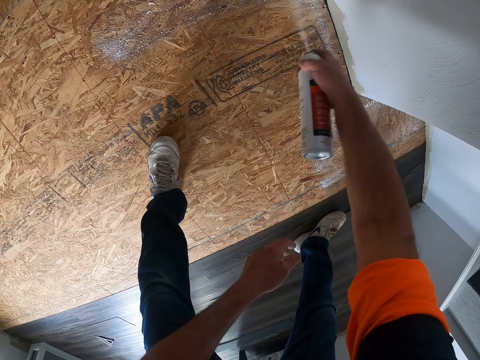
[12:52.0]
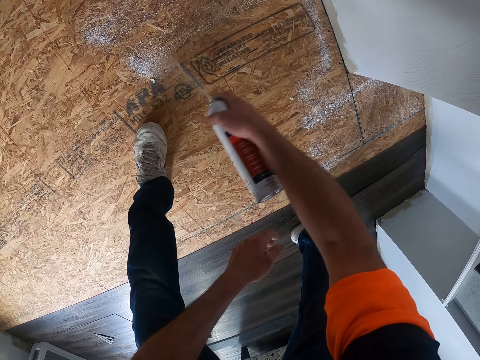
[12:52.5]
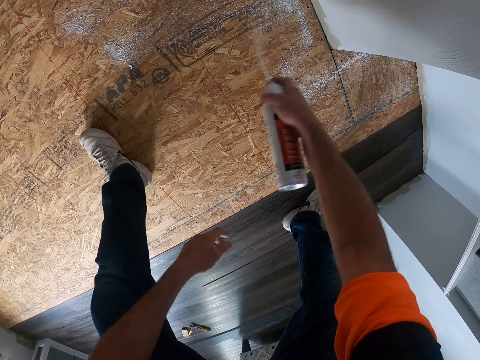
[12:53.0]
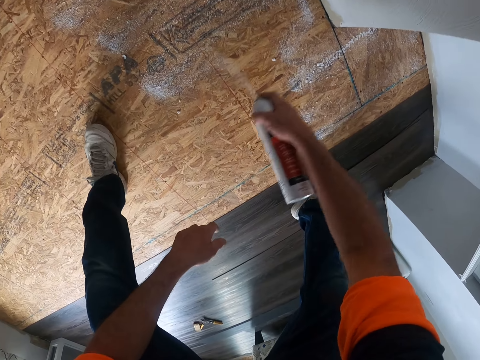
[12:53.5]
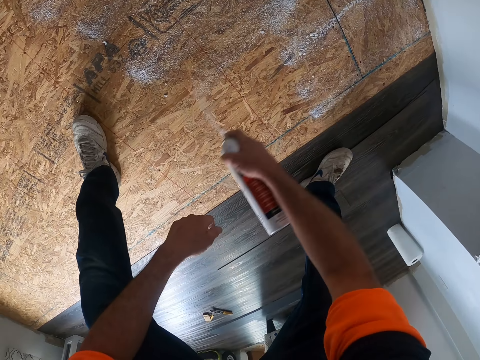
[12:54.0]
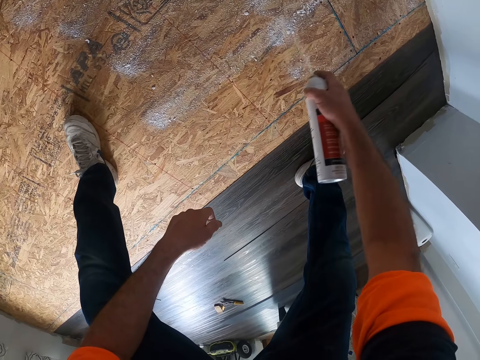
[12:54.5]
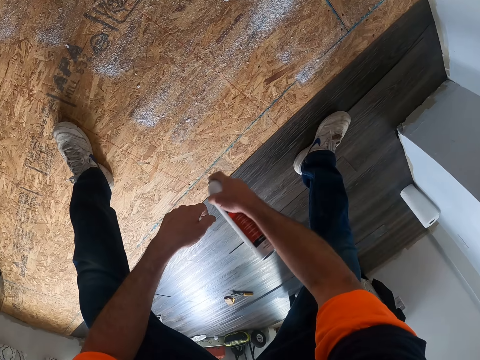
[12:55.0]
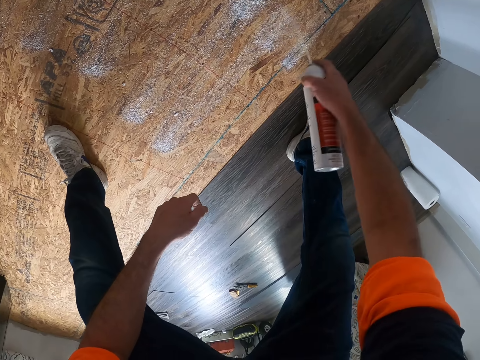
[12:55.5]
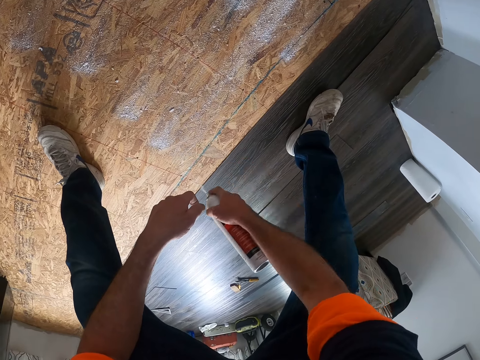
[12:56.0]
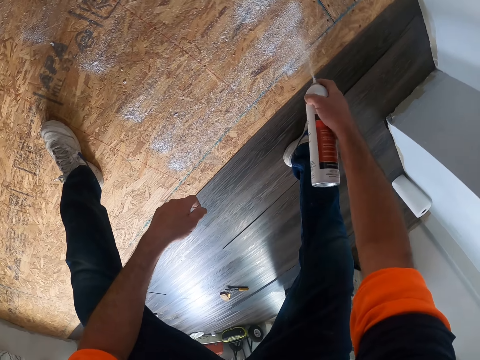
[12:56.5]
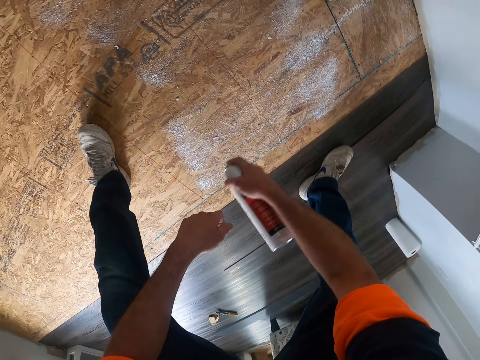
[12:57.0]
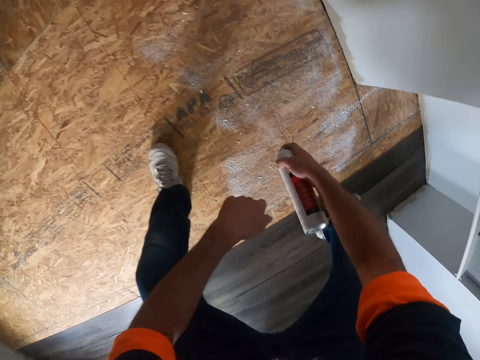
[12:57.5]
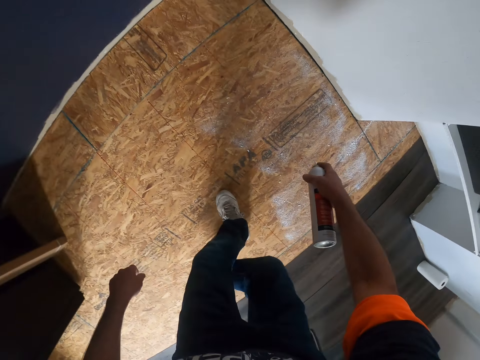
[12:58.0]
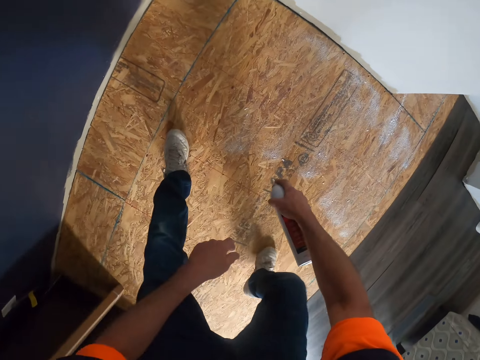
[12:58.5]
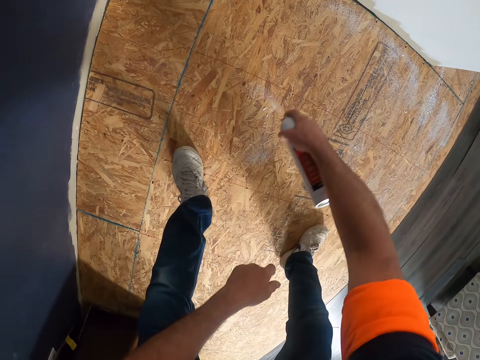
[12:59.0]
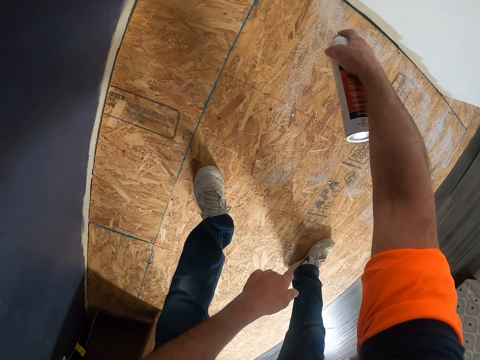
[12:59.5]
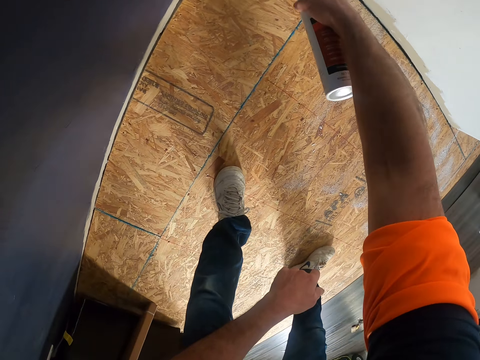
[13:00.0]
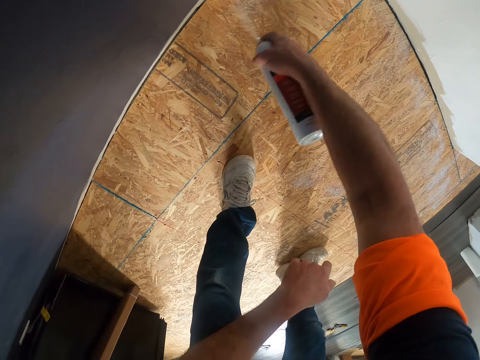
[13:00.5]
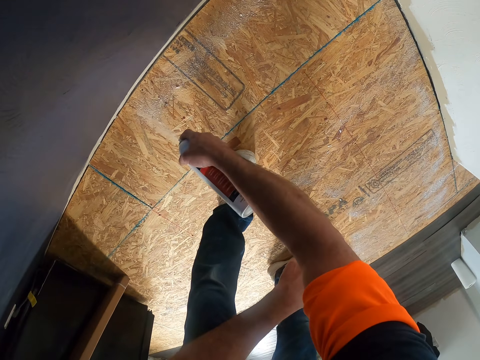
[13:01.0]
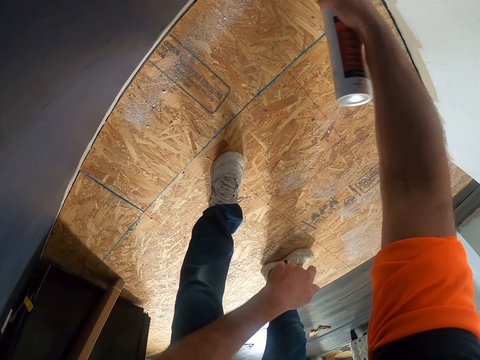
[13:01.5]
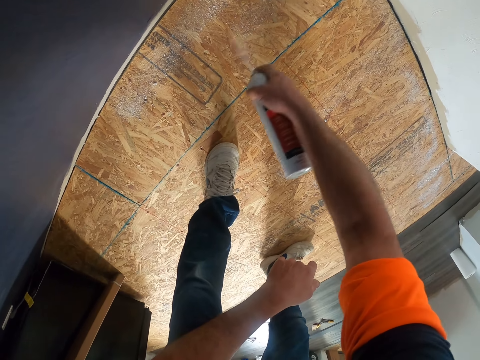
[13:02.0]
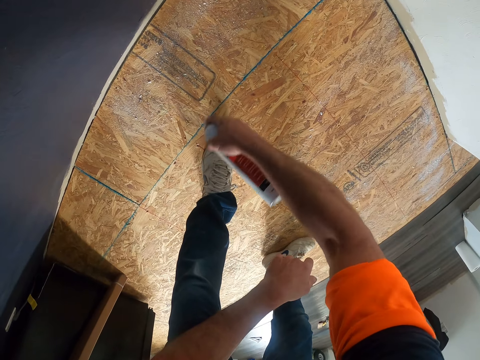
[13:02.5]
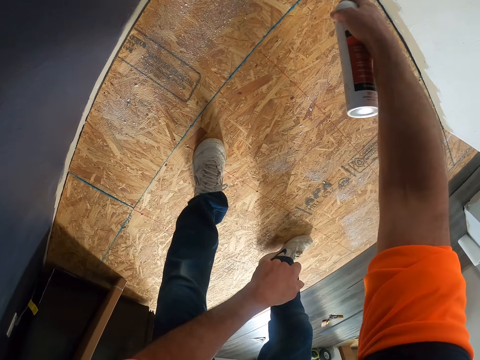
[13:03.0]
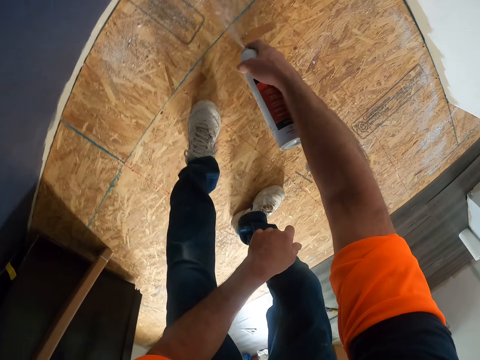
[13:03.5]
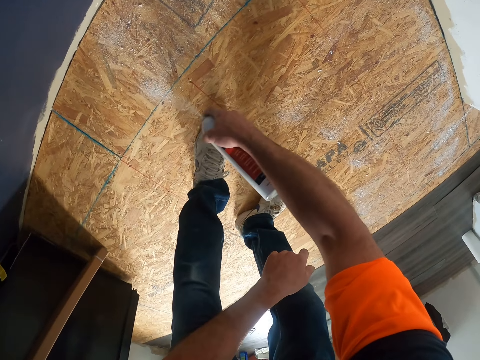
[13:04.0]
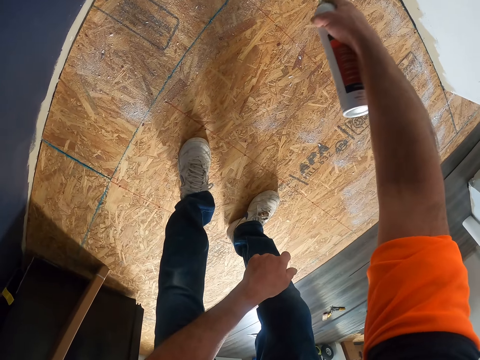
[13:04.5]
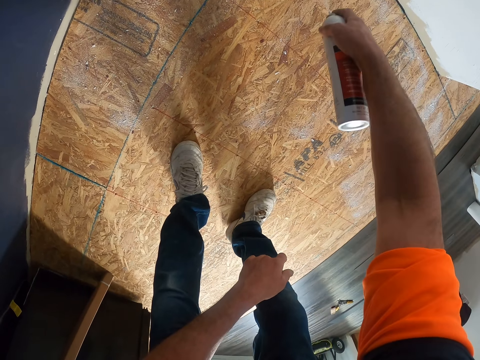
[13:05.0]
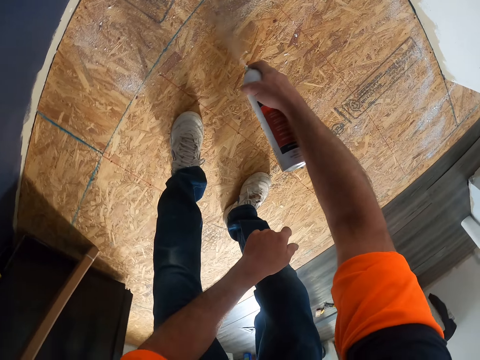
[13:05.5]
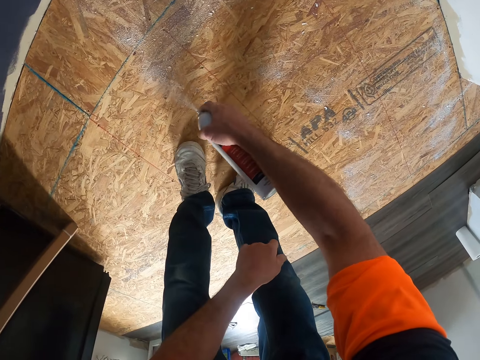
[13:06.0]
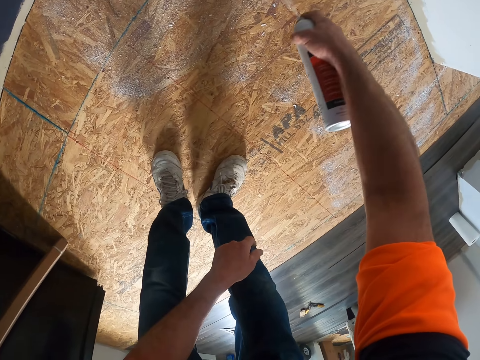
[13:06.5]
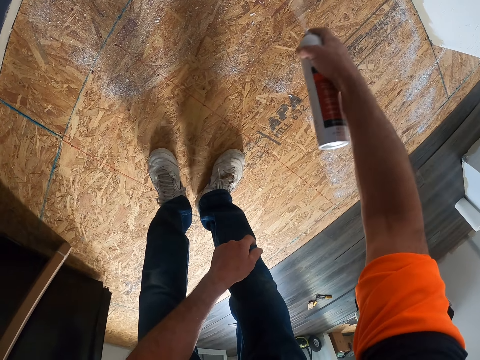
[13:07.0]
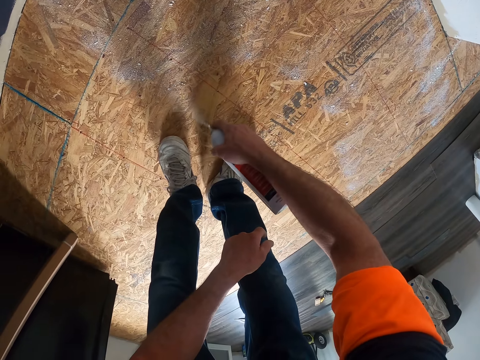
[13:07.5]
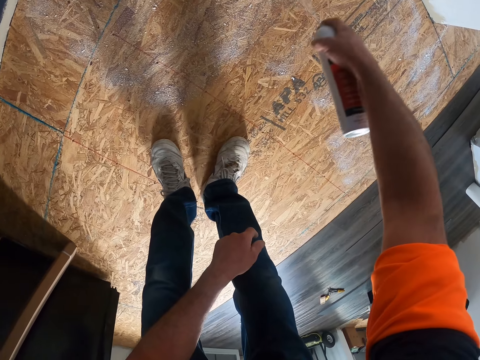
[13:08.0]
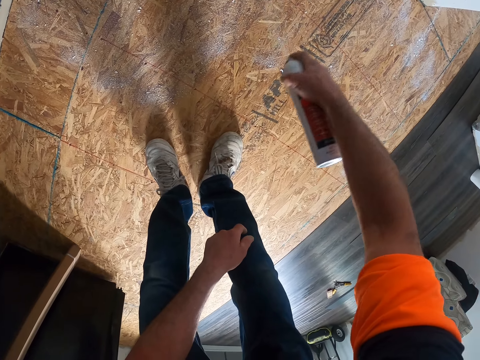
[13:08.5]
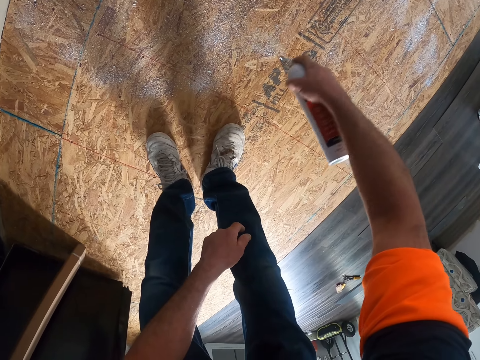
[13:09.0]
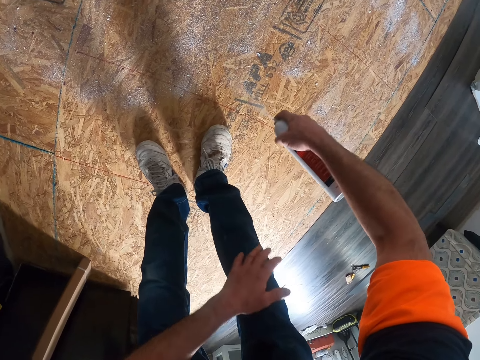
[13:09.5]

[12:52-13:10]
The camera wearer moves the leg. They walk and move. They pour the powder. They move.

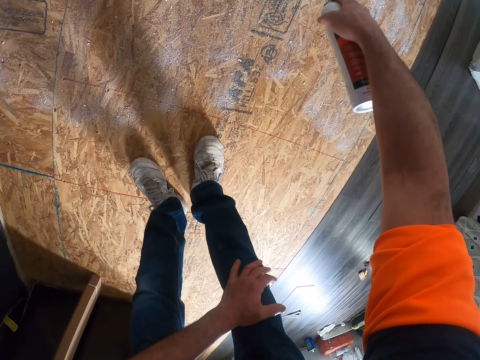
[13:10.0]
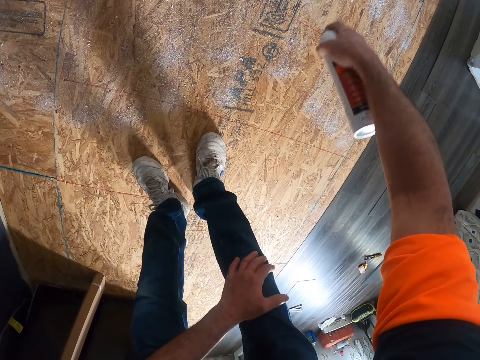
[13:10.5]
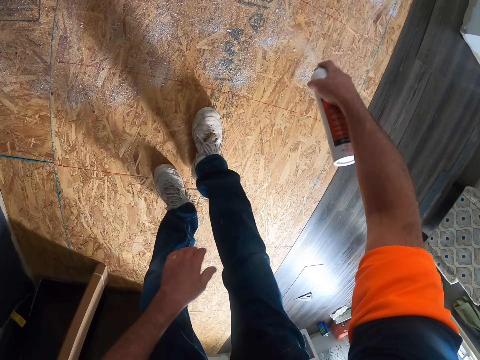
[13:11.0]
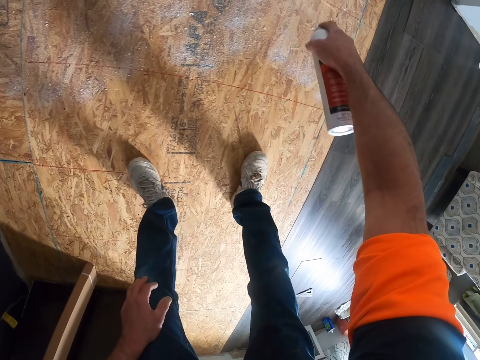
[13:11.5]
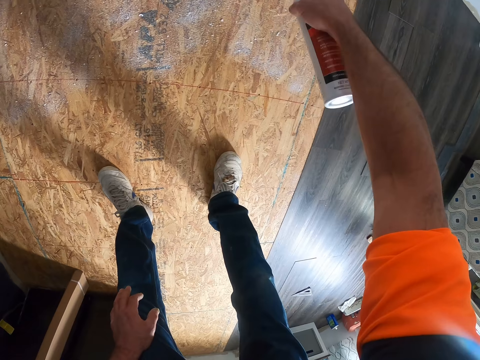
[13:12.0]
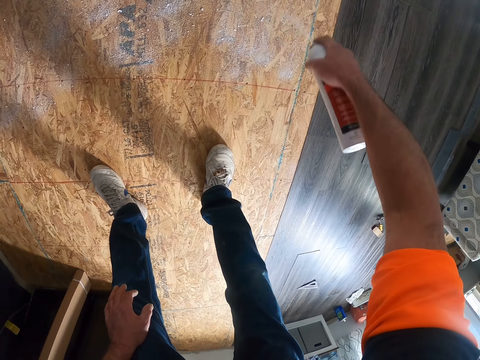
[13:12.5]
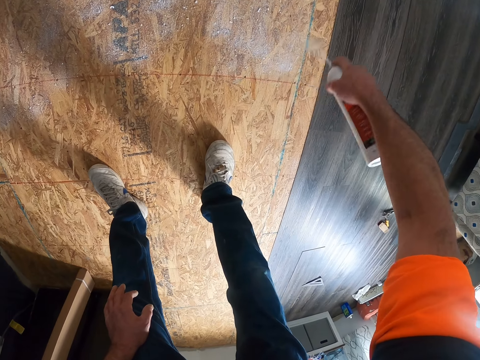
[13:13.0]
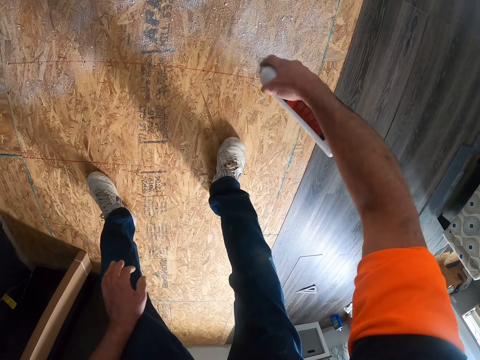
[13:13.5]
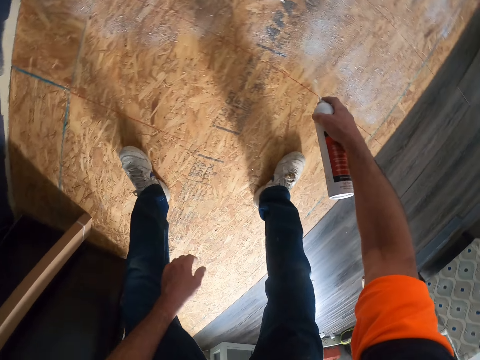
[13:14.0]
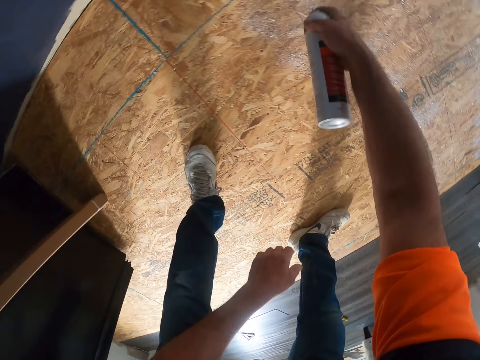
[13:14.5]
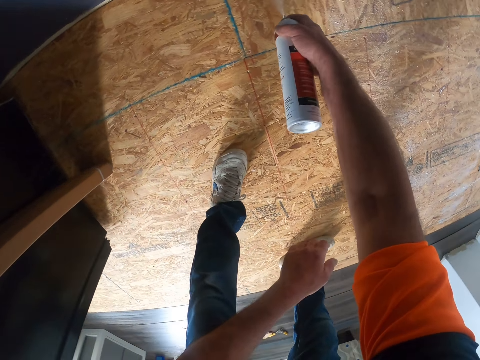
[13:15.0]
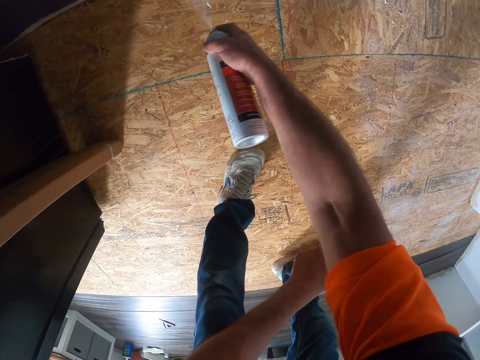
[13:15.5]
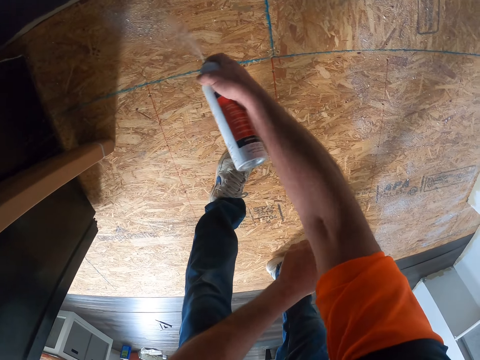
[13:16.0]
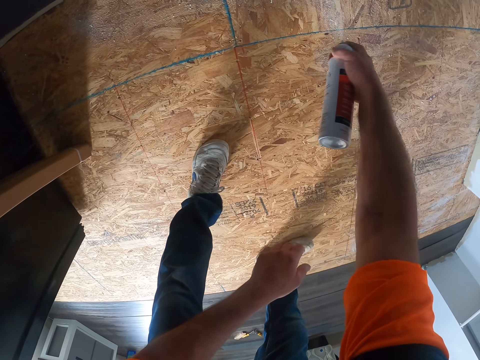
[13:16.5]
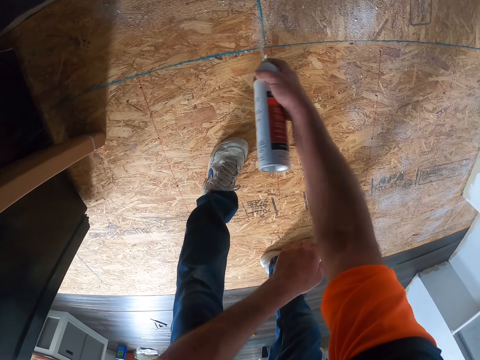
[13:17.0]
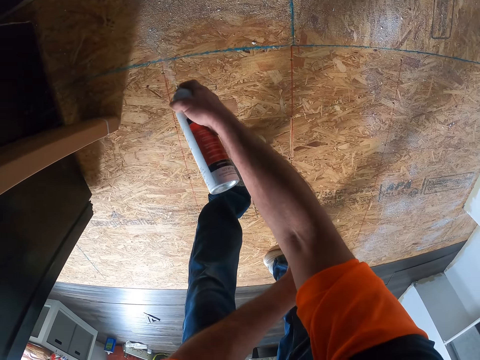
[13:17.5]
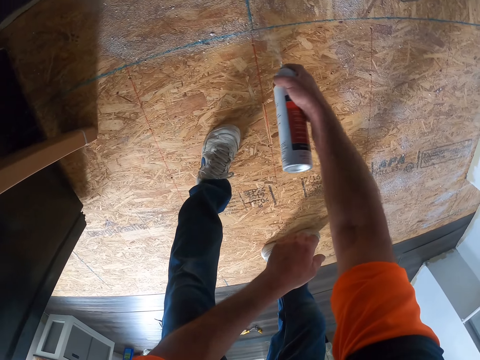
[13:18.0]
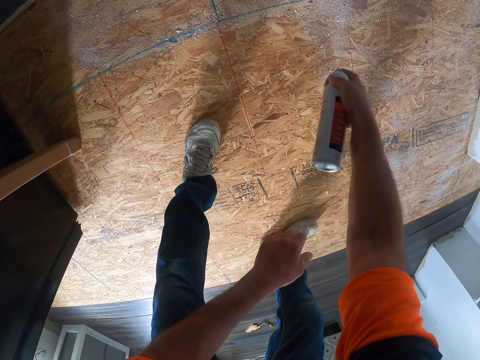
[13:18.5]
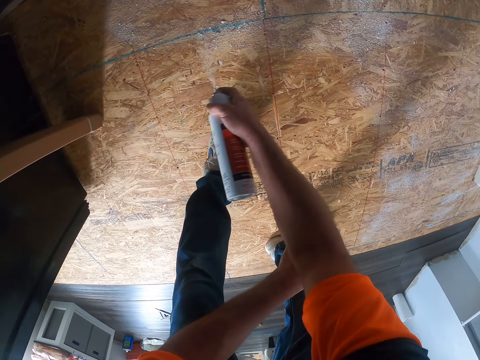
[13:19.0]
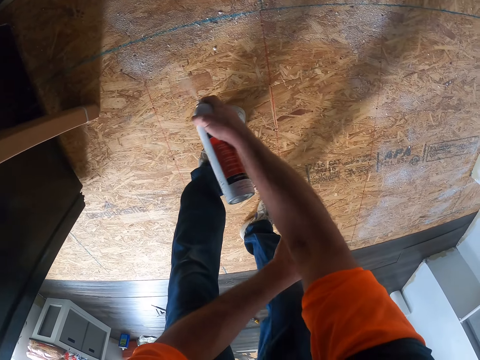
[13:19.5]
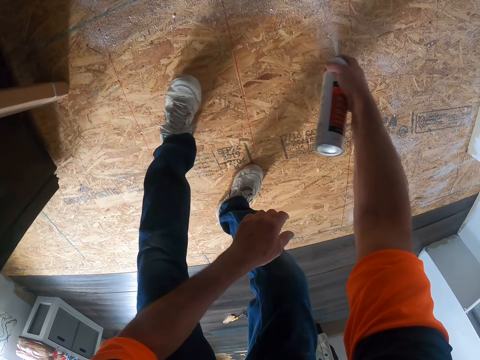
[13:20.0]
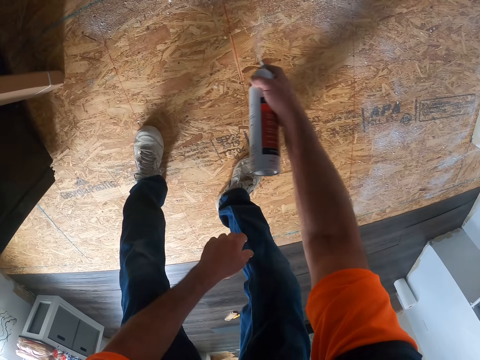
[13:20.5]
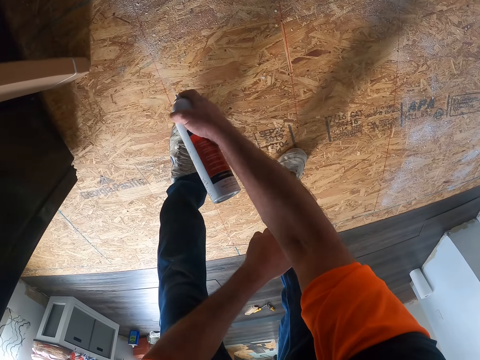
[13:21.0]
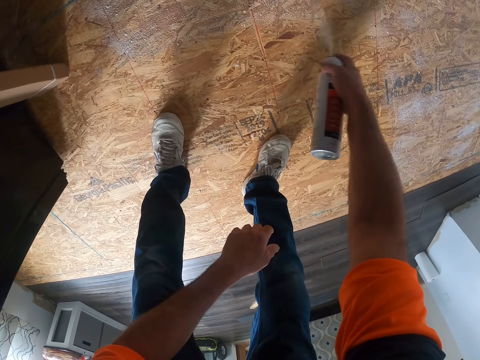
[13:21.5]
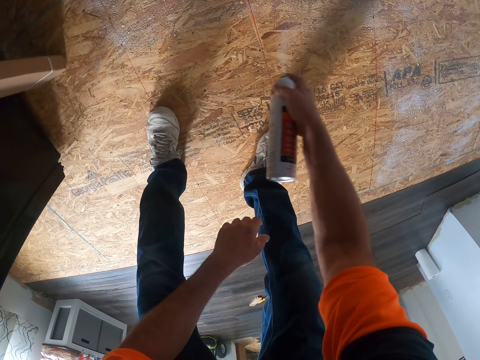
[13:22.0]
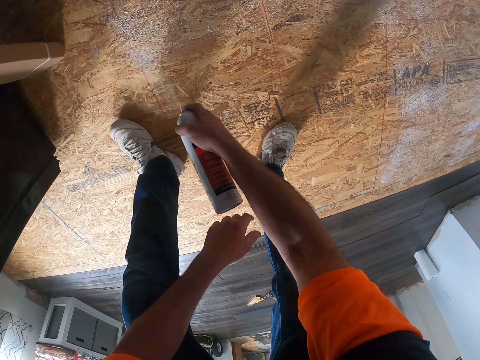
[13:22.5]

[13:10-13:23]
The camera wearer touches the knee. They walk. They pour the powder. They move the leg.
